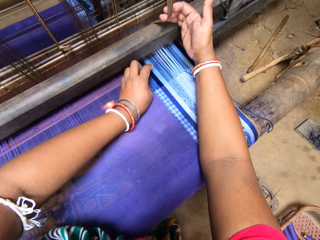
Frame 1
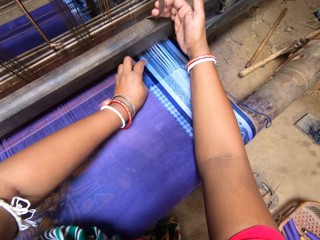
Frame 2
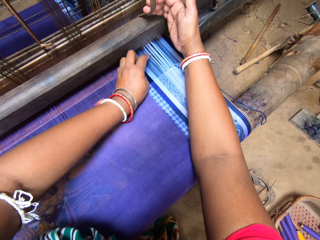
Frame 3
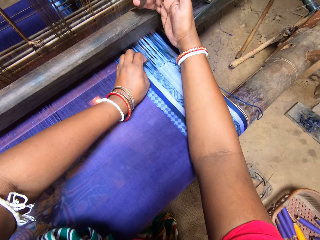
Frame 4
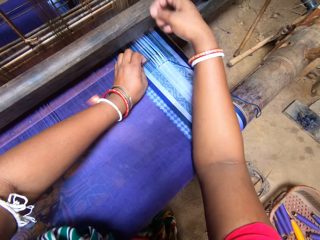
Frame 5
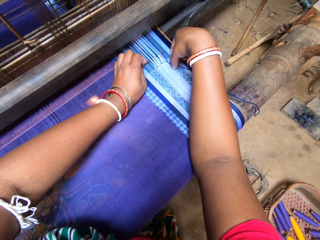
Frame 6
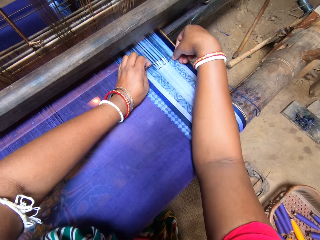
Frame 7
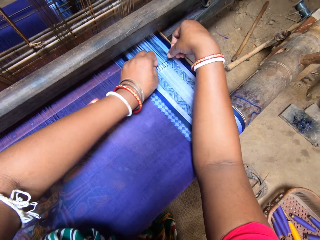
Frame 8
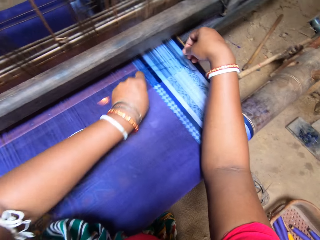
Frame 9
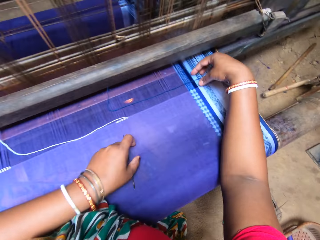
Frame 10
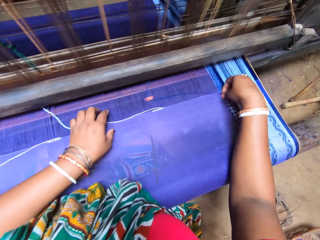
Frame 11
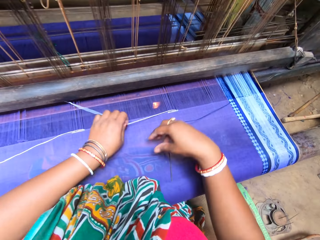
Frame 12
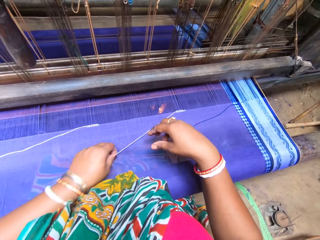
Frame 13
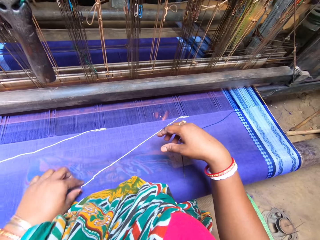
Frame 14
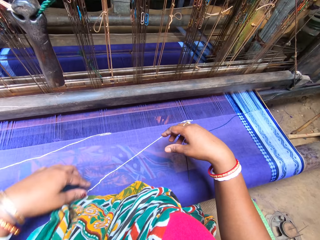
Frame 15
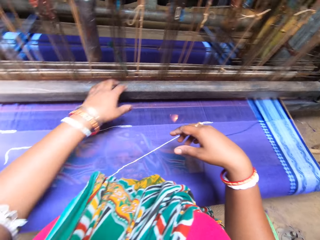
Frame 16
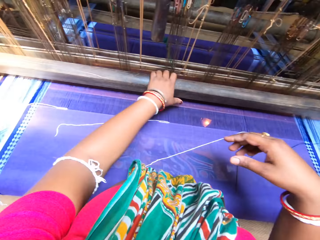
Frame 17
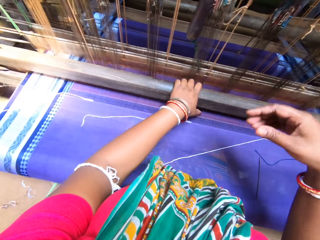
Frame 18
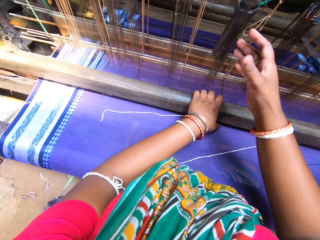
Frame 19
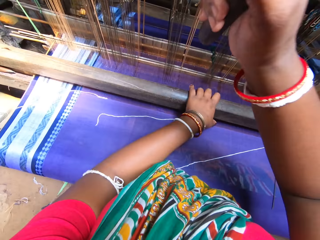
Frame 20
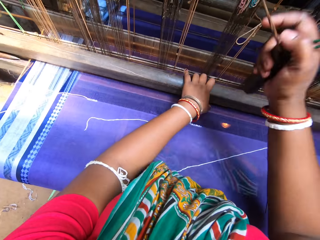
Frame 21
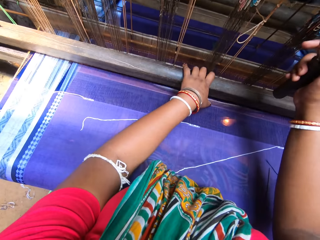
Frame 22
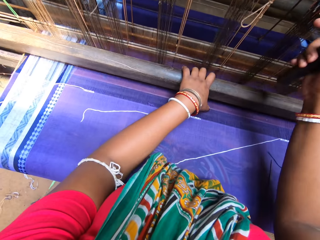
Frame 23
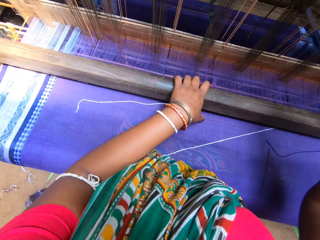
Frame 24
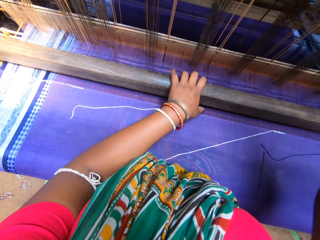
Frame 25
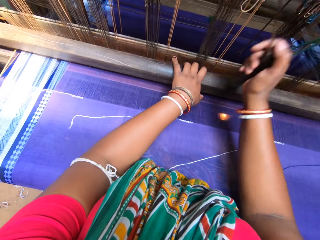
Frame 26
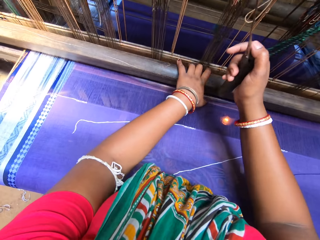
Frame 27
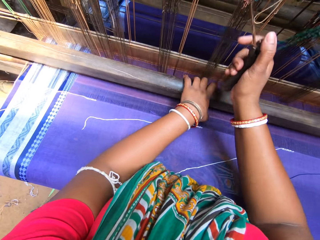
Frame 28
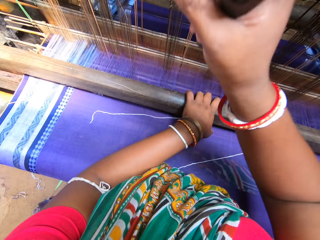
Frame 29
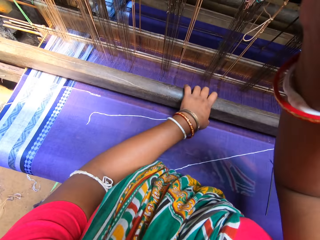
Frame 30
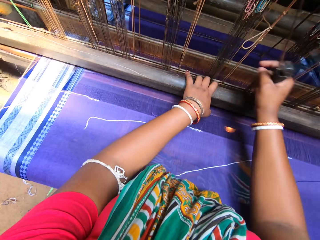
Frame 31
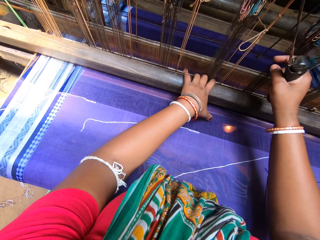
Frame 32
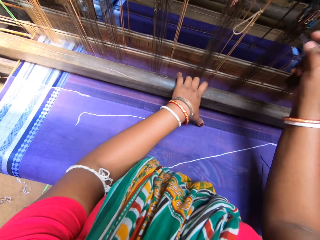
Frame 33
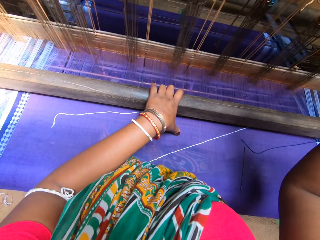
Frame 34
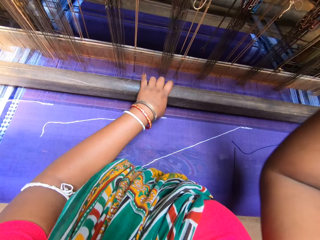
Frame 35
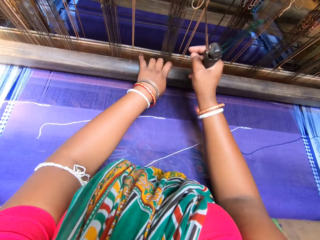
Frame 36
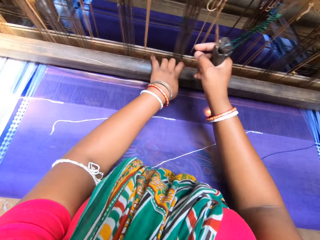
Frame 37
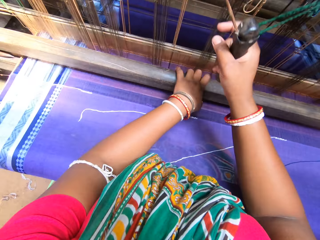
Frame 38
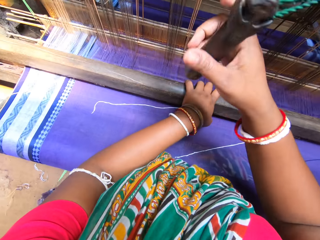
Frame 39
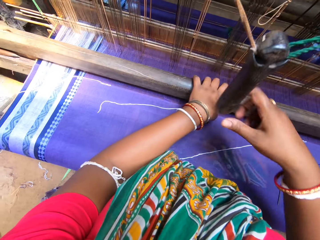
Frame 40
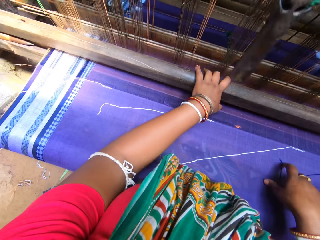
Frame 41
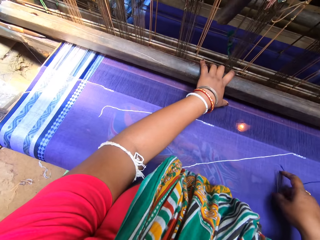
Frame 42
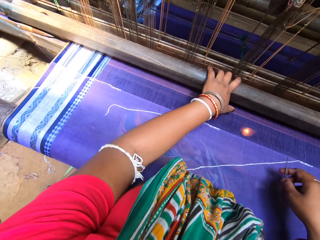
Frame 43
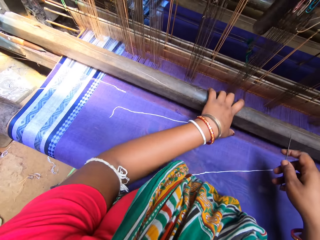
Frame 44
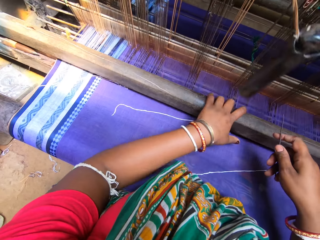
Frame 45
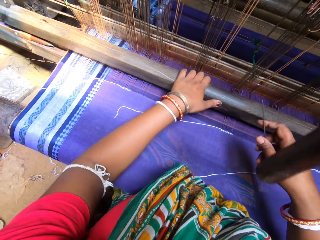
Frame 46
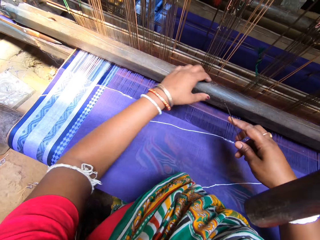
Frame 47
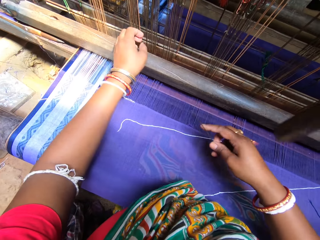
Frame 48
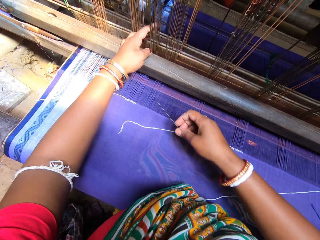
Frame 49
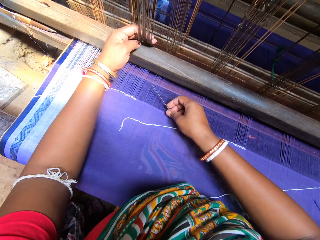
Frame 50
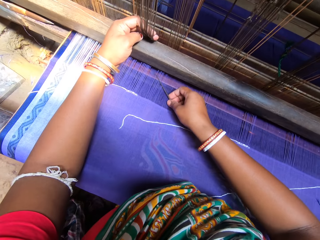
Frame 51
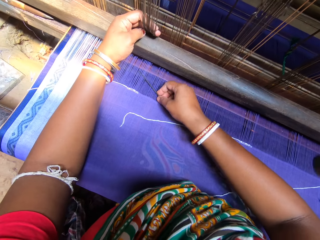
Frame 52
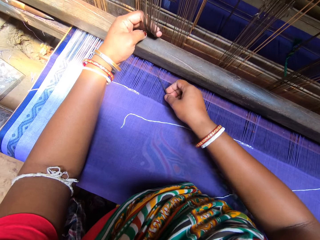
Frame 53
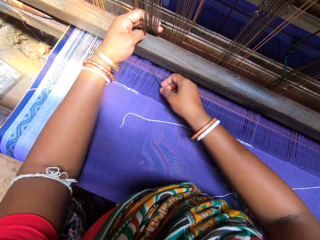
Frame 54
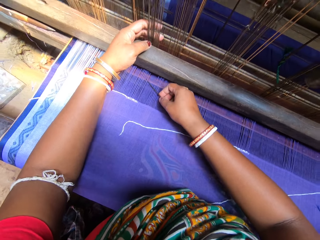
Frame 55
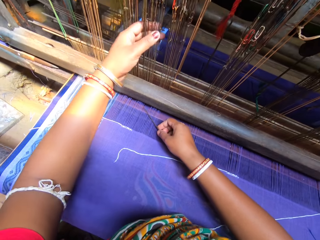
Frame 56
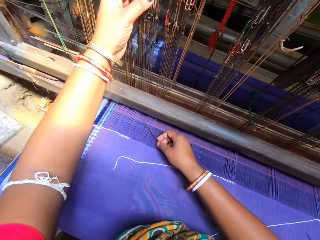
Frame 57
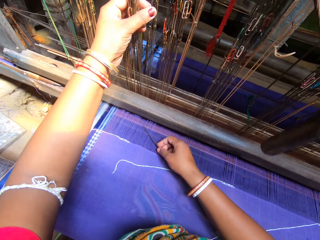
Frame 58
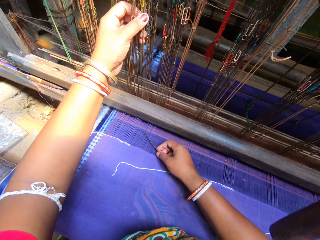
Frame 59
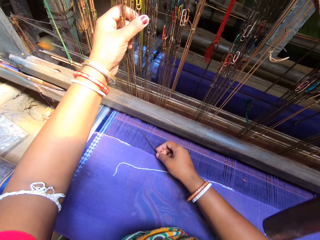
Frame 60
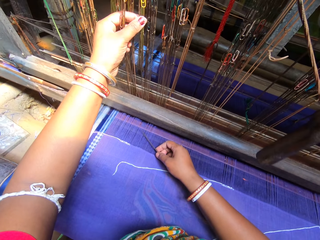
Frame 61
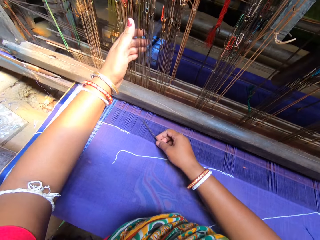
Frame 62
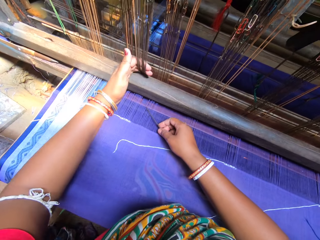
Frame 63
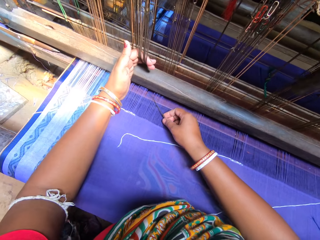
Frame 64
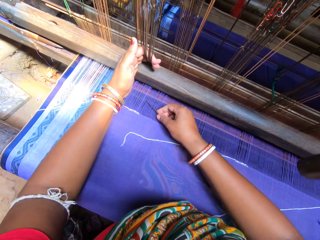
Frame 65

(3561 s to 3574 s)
The camera wearer sorts the threads with the needle while holding the machine rope with the other hand. She puts the thread on the clothing. She drops the needle on the mat with her left hand. She holds parts of the knitting machine with both hands. She operates the mat weaving machine with both hands. She knits the clothing pulling and pushing parts of the knitting machine. She picks the needle from the mat with her right hand. She stops operating the mat weaving machine. She twists the threads on the mat in the mat weaving machine with the needle in her right hand. She picks the needle on the clothing.

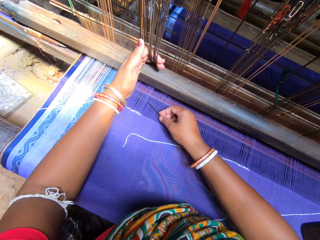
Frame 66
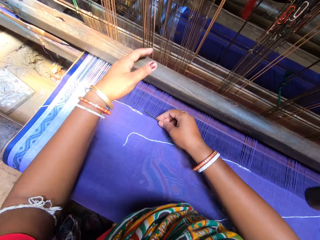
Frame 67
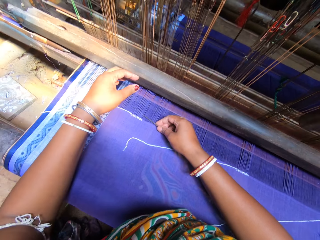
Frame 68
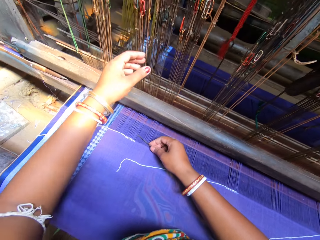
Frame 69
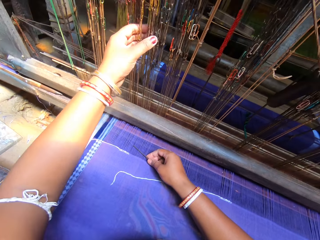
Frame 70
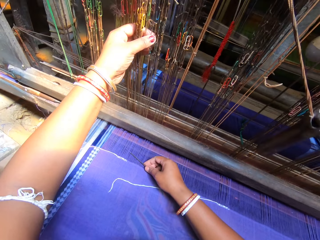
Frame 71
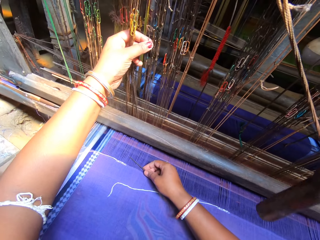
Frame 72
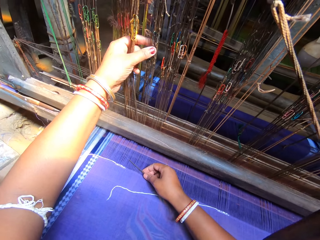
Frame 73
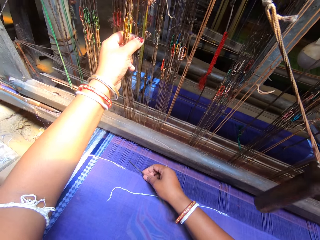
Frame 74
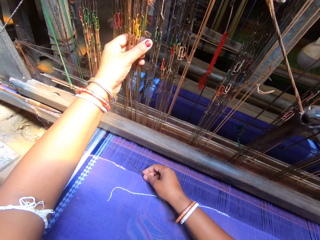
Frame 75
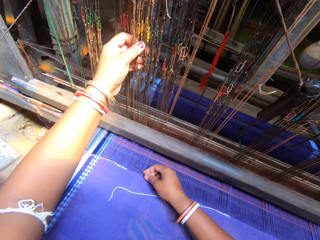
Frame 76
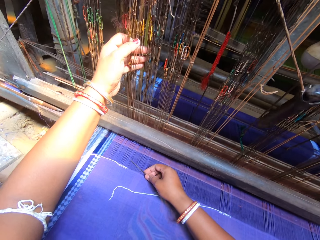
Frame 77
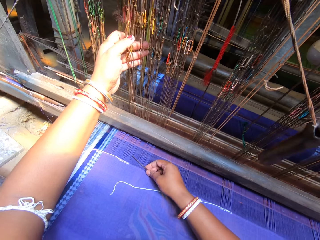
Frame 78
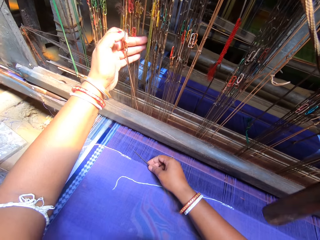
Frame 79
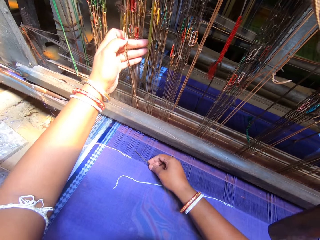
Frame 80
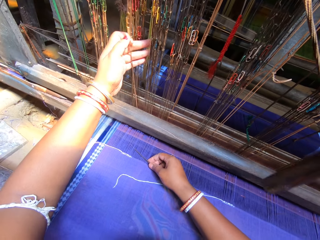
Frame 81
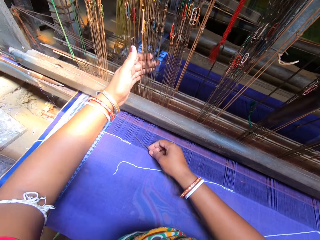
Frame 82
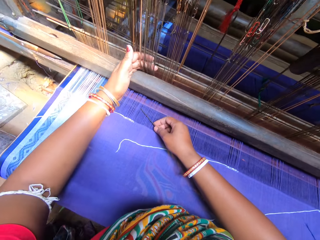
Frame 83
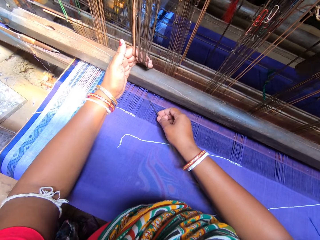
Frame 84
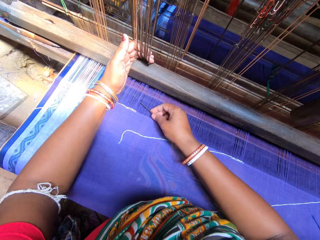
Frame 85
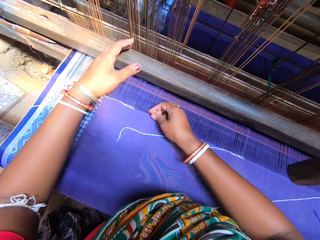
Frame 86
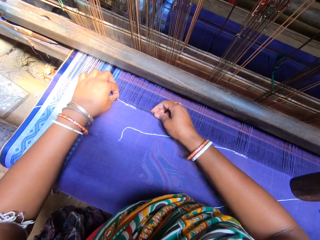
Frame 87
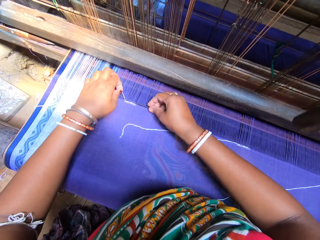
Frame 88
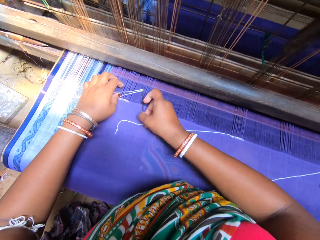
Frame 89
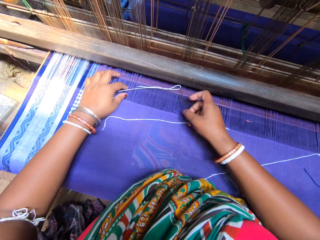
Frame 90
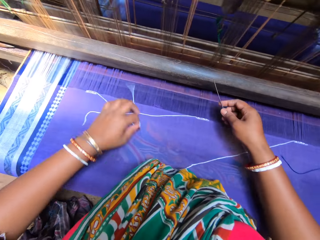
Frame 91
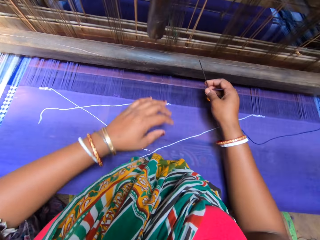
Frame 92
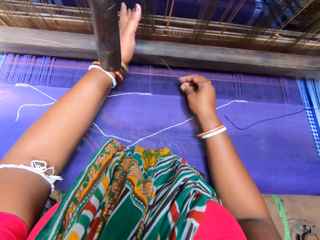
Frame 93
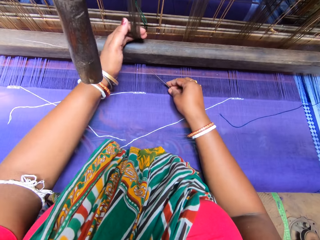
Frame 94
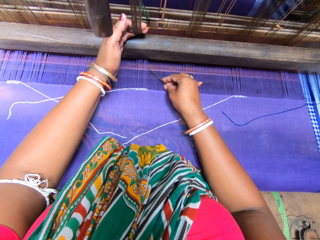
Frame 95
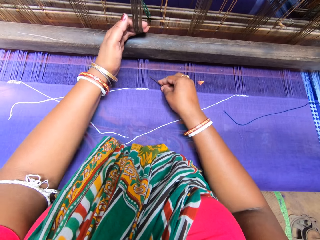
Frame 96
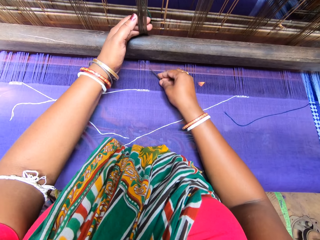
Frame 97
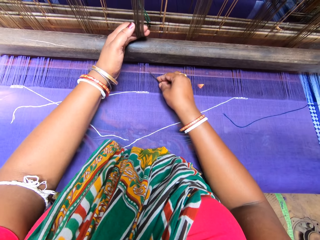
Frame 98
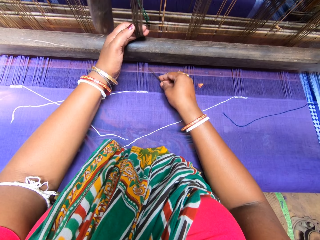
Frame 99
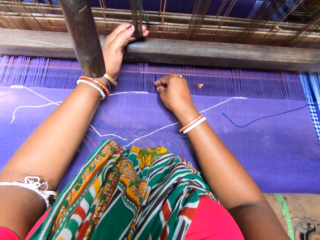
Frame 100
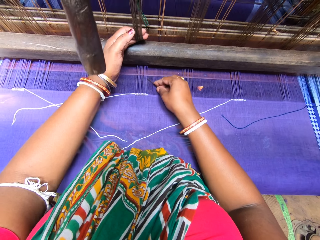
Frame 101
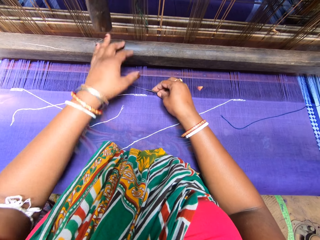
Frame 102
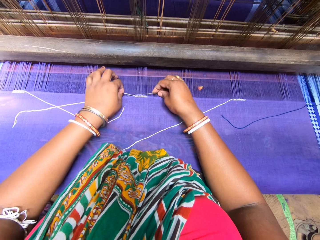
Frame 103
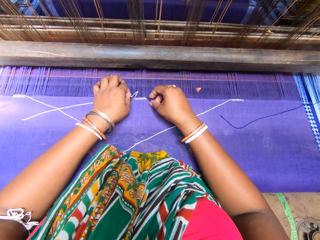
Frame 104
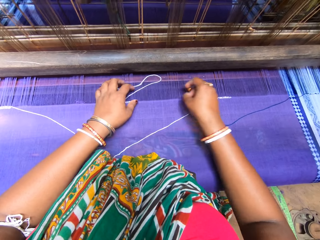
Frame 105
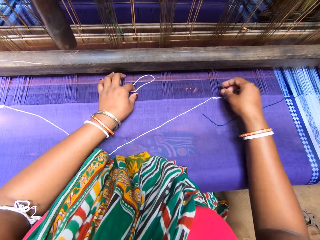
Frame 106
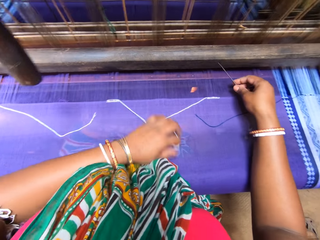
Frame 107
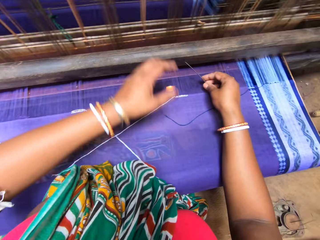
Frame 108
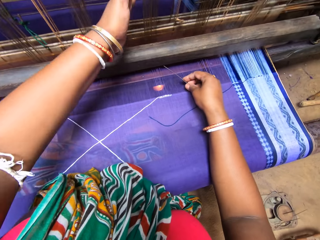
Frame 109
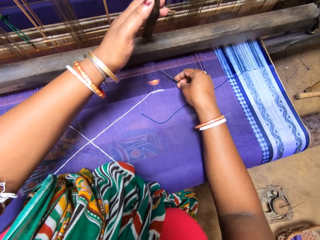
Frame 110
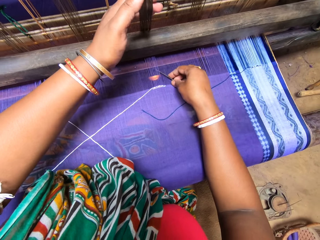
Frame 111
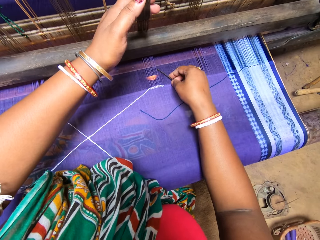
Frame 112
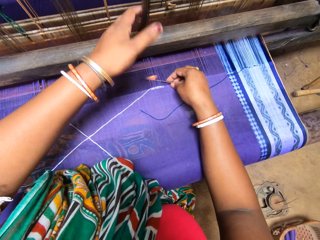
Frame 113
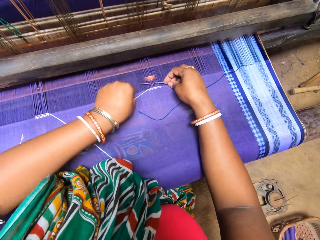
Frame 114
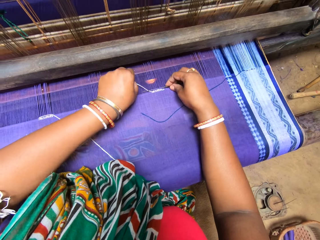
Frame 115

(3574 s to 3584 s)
The camera wearer removes his hand on the machine ropes. He sorts the threads with the needle while holding the machine rope with the other hand. He puts the needle in the knitting thread. He sorts the threads with the needle while holding the machine rope with the other hand. He puts the needle in the knitting thread. He sorts the threads with the needle while holding the machine rope with the other hand.
